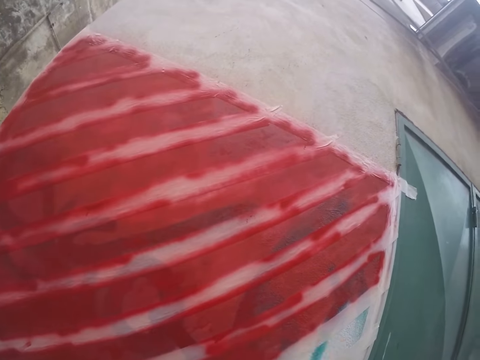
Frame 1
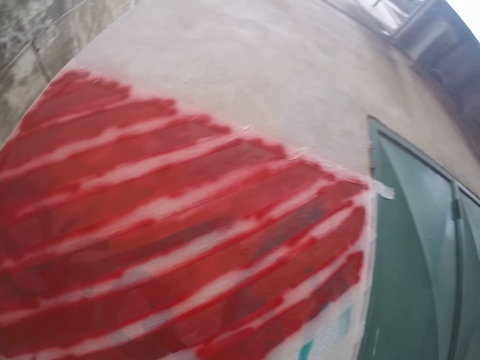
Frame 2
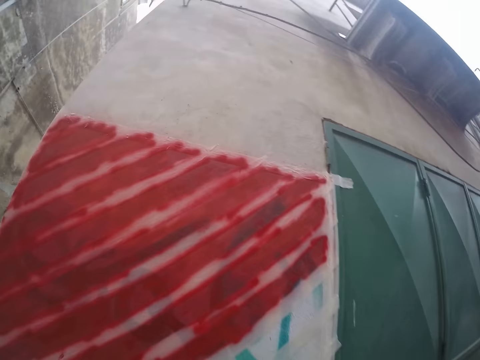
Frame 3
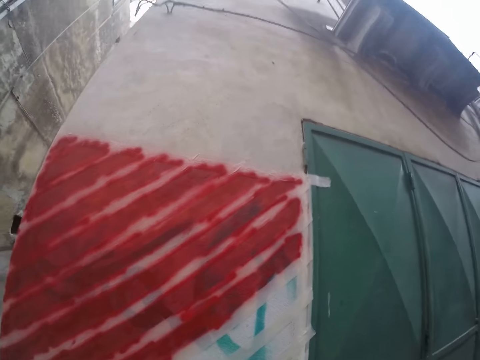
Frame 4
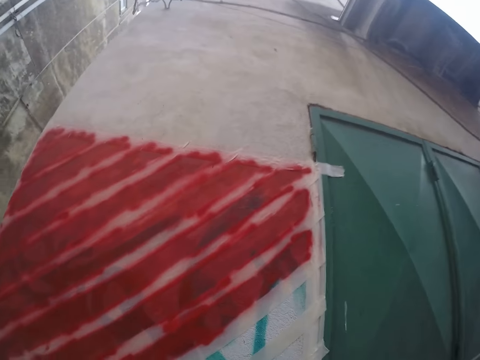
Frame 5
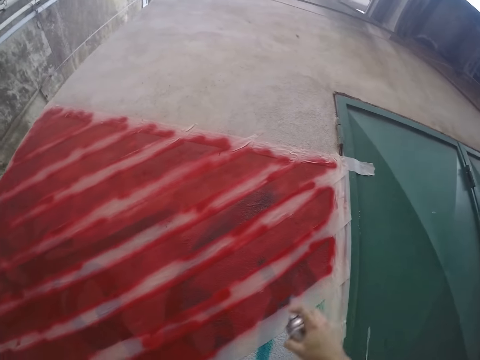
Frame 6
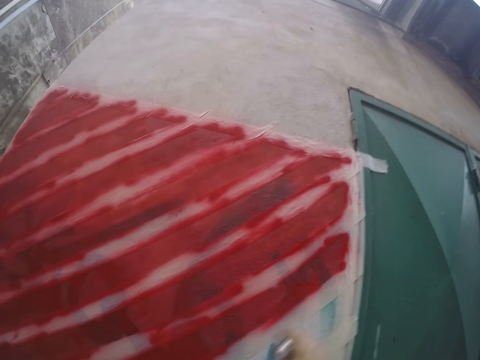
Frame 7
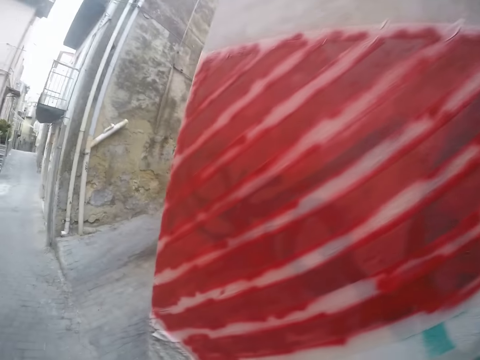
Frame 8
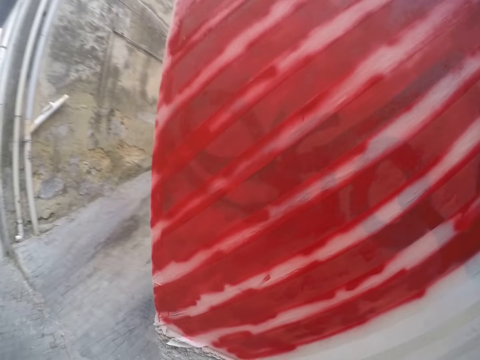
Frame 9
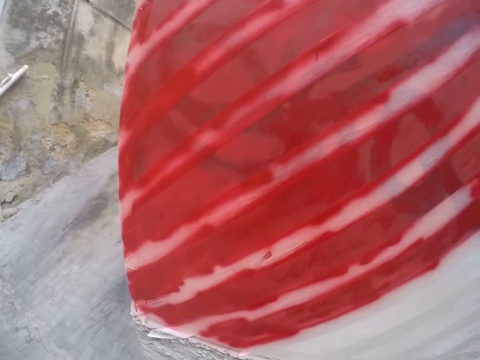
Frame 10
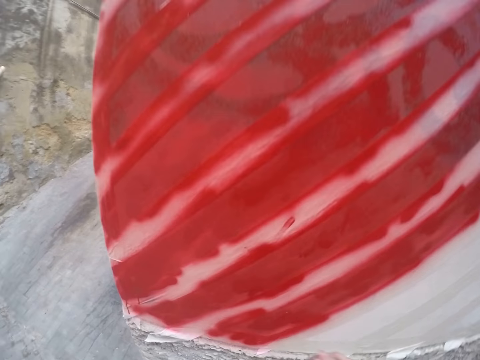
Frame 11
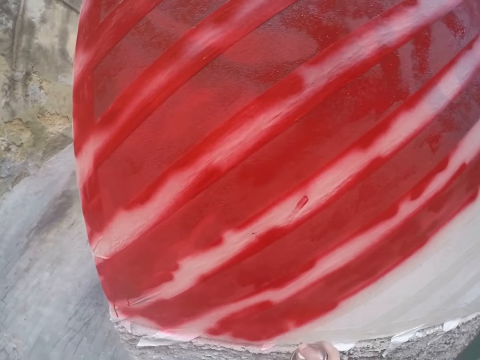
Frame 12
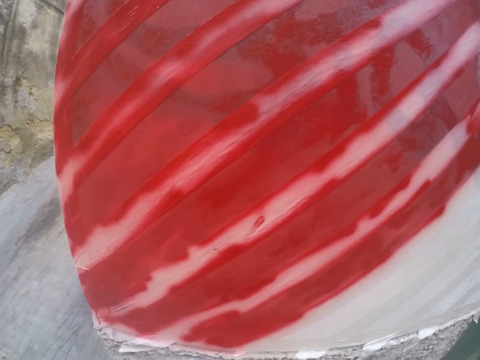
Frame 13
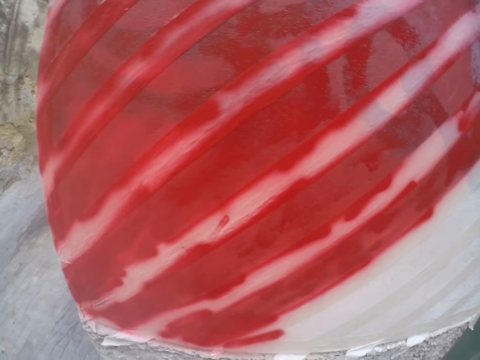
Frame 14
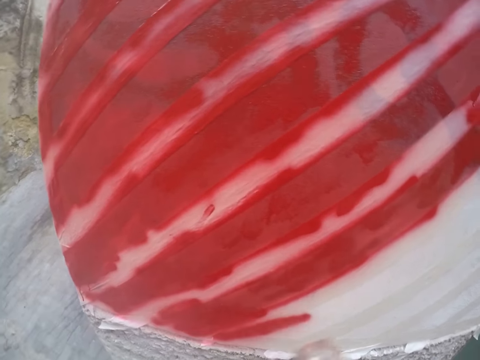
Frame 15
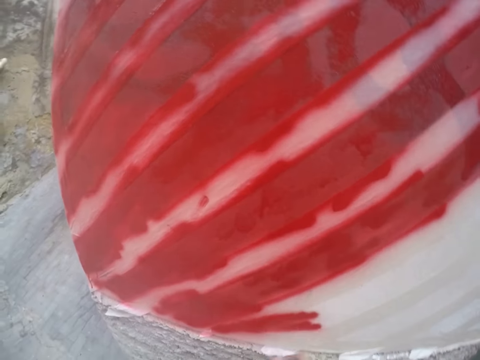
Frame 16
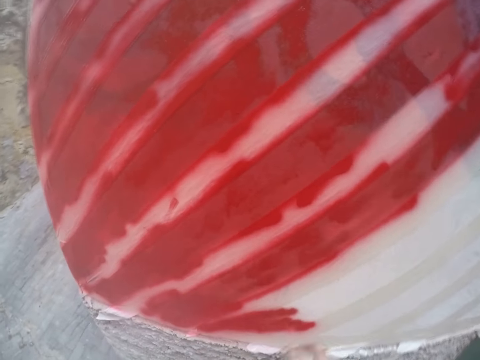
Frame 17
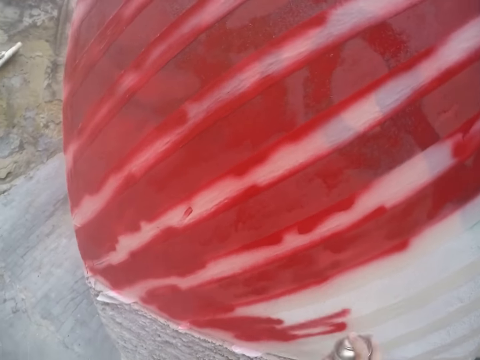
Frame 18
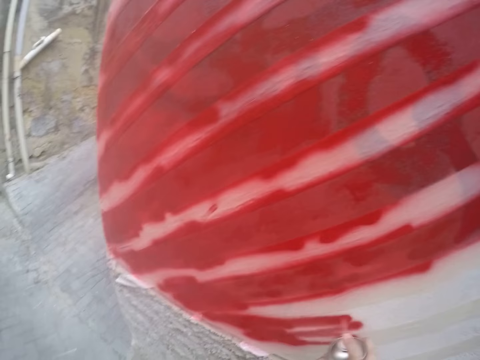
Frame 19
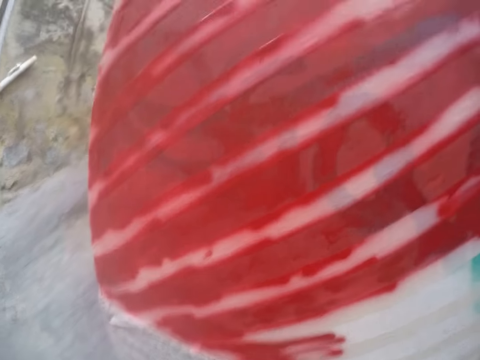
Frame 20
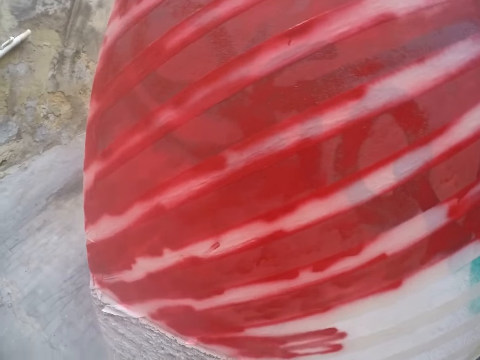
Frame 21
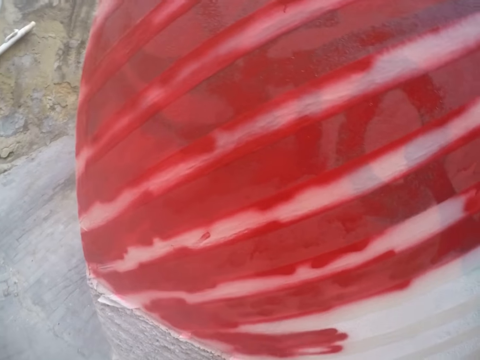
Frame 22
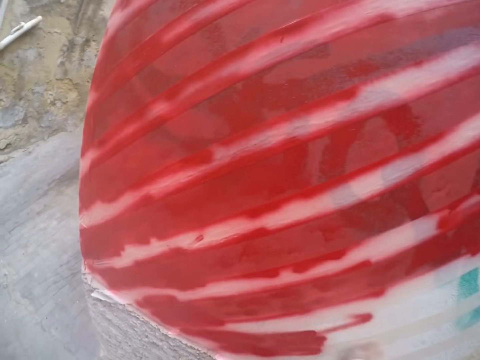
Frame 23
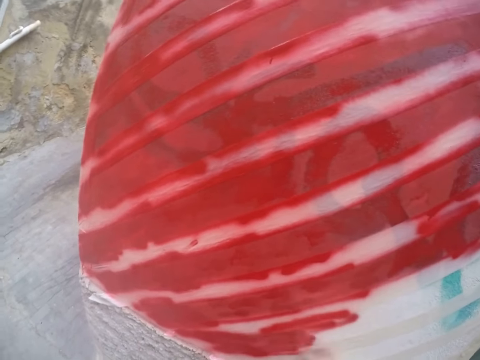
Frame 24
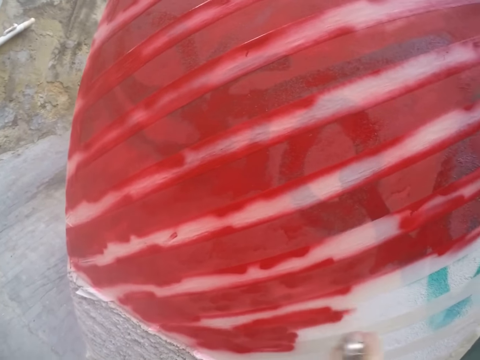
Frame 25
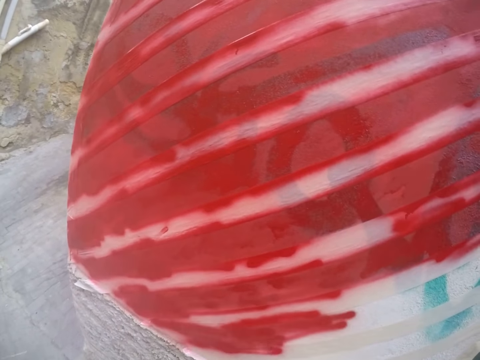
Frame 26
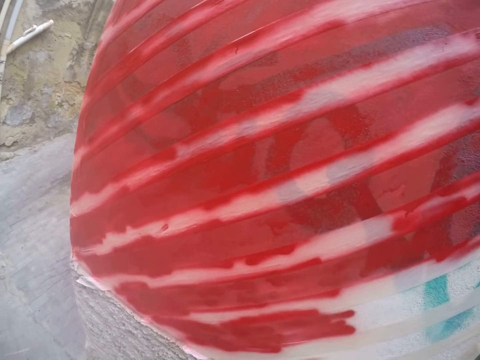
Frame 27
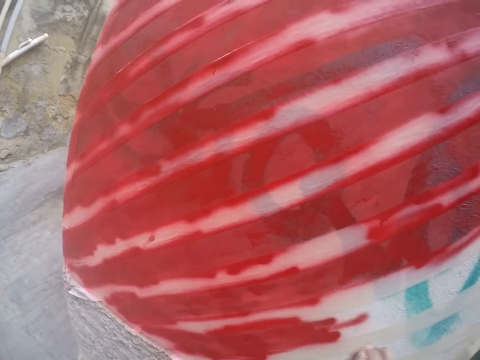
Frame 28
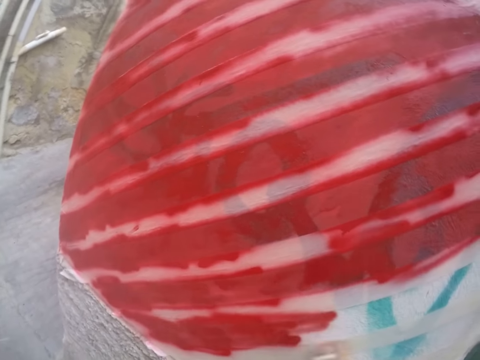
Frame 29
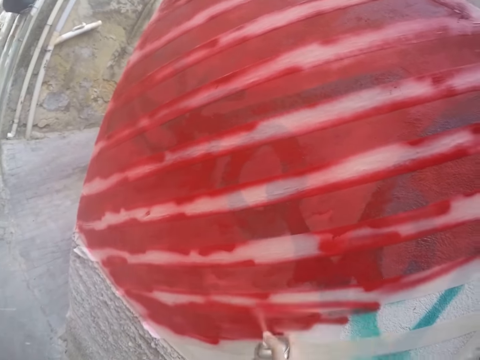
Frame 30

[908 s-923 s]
The camera wearer paints the wall red with the spray paint in his right hand. He paints the wall red again.

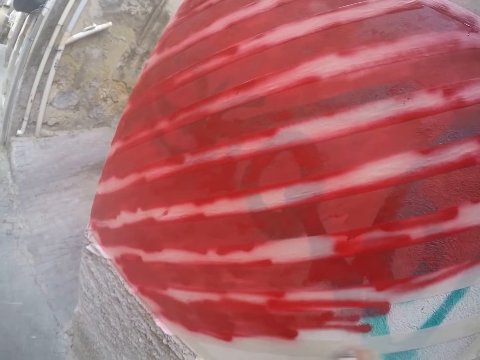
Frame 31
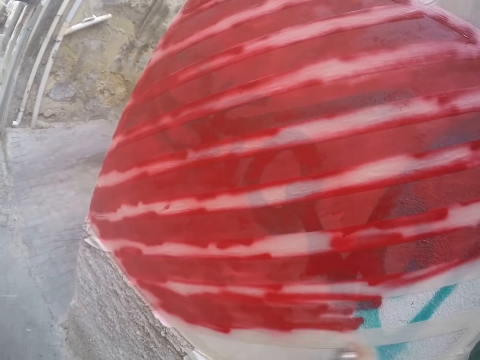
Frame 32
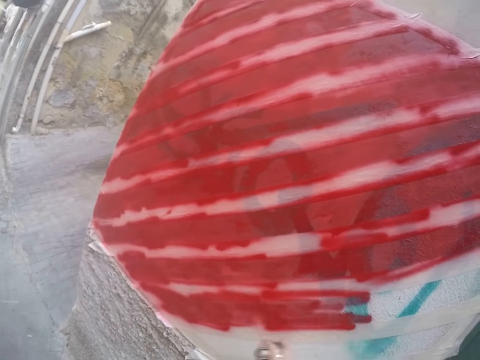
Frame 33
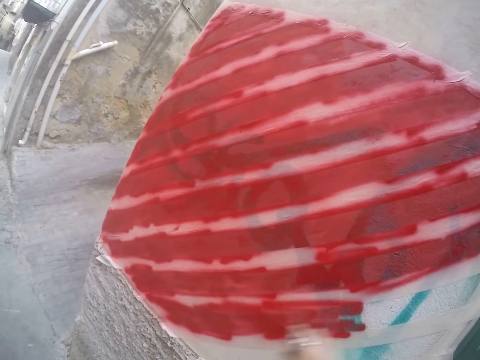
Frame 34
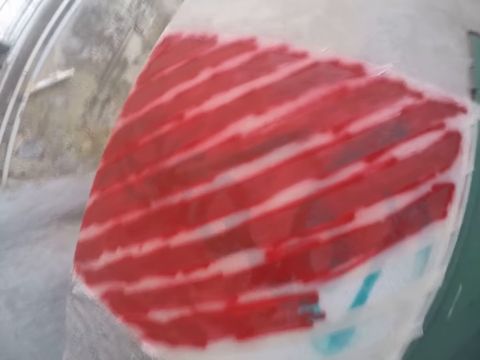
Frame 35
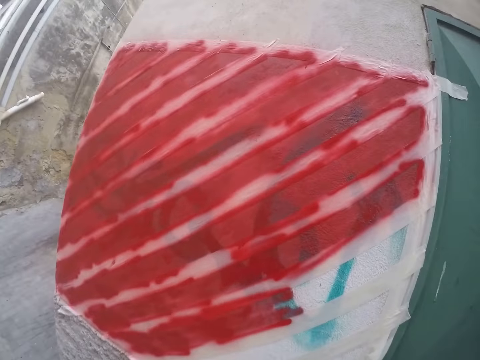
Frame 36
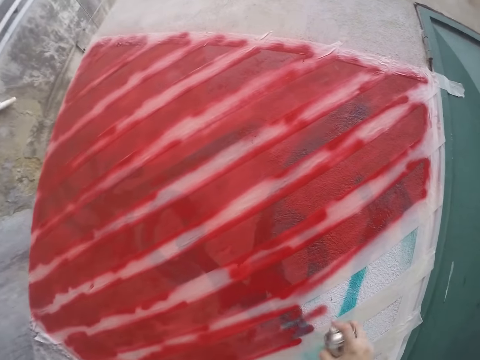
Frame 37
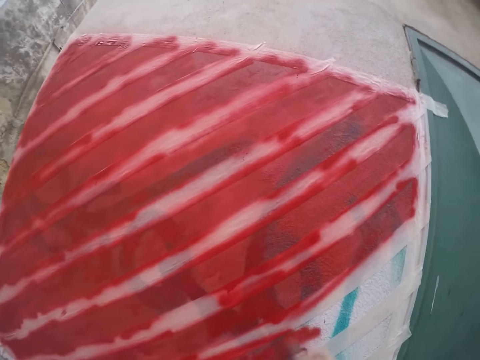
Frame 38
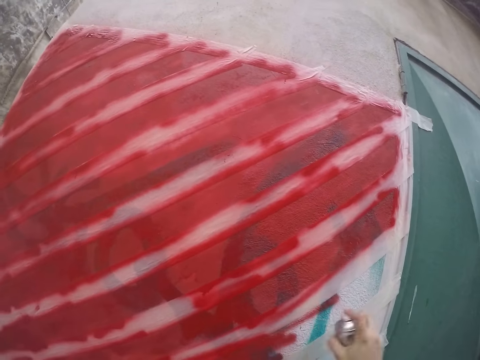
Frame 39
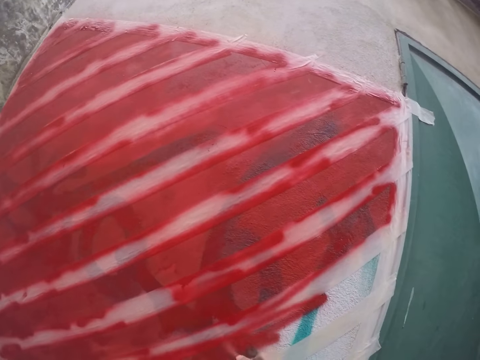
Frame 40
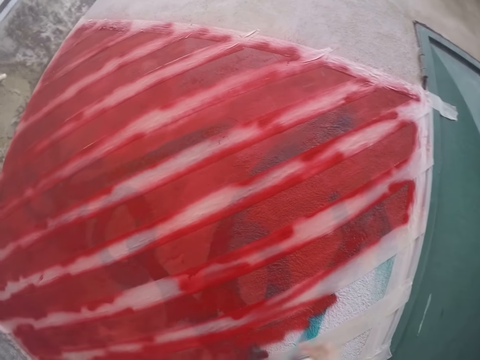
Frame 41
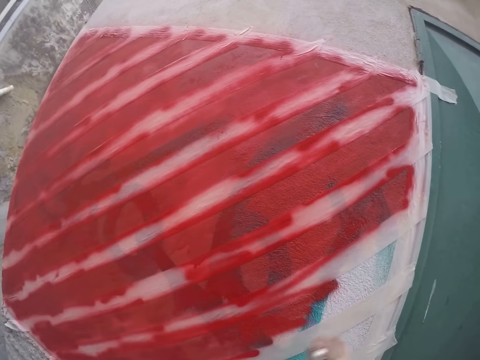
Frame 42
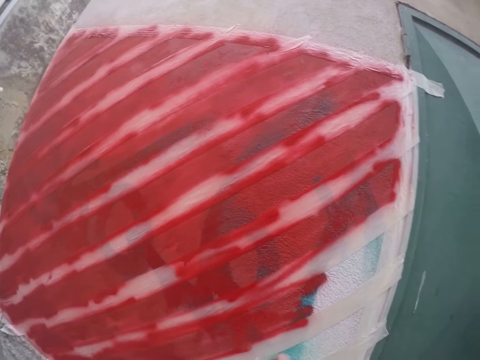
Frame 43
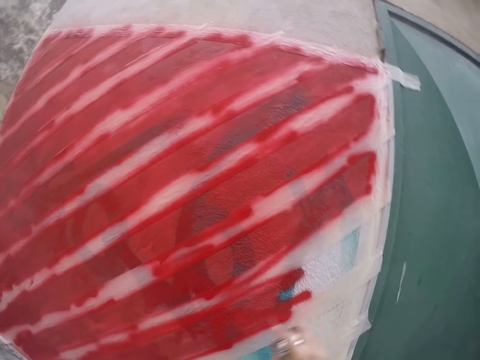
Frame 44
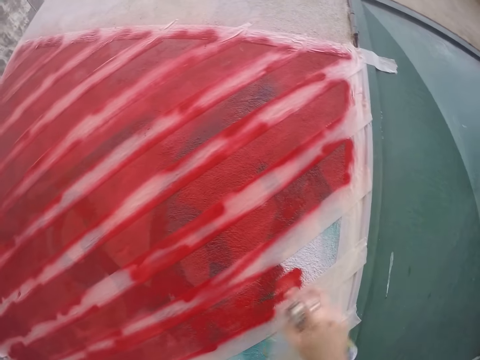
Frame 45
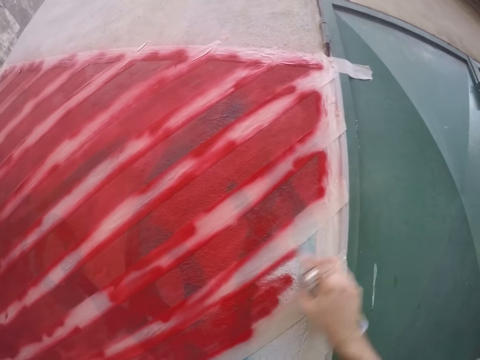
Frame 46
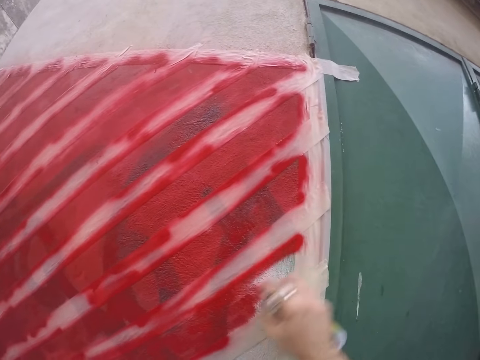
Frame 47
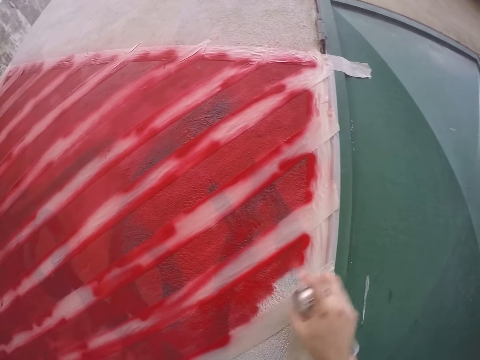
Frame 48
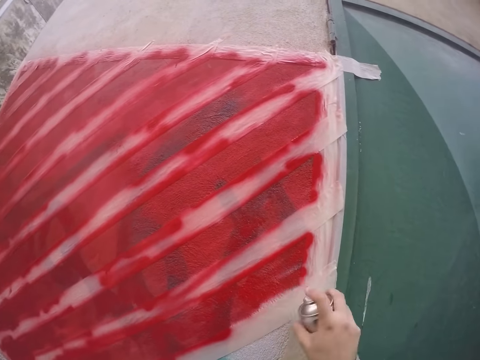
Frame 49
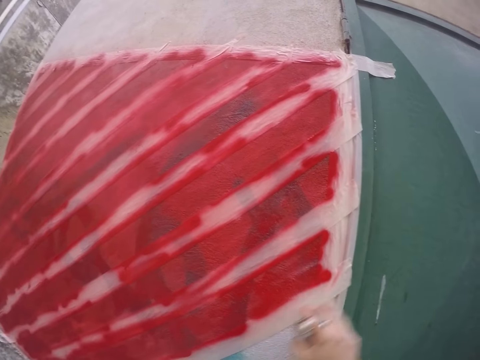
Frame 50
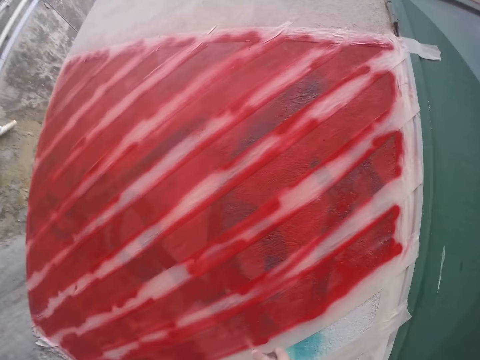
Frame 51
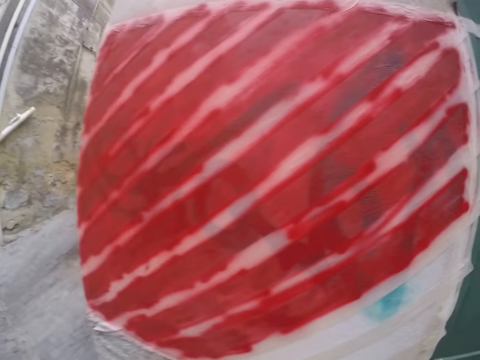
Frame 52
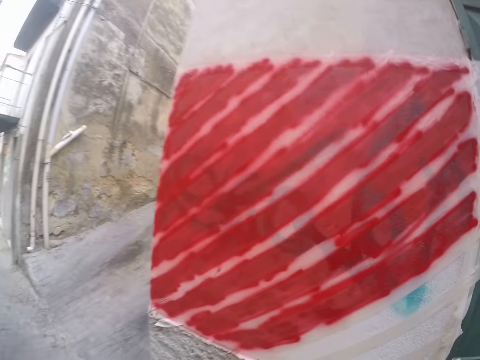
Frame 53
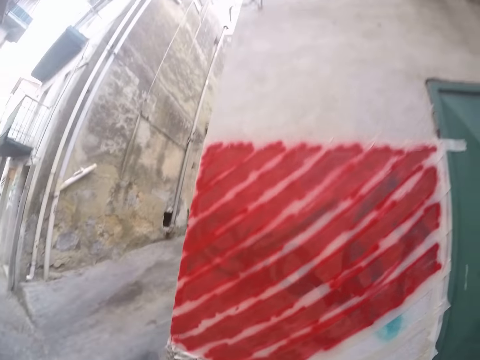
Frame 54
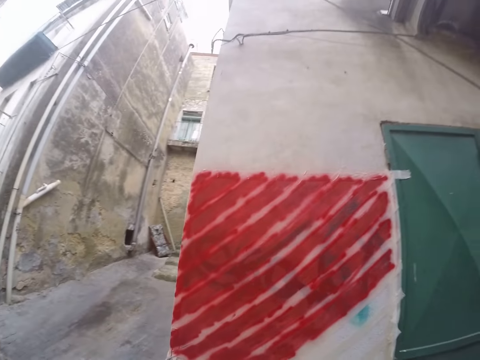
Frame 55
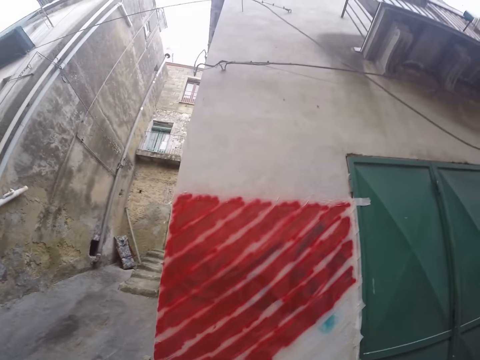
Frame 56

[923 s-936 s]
The camera wearer paints the wall red with the spray paint in his right hand.
